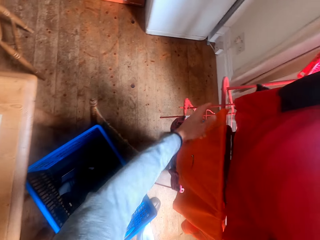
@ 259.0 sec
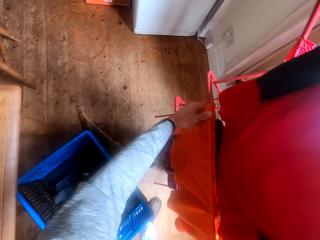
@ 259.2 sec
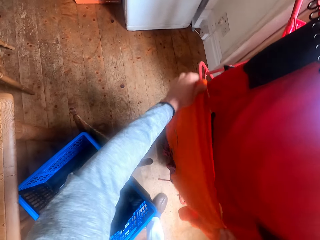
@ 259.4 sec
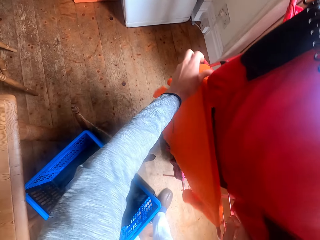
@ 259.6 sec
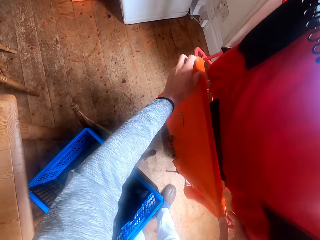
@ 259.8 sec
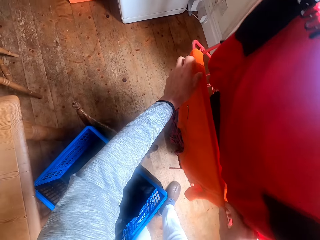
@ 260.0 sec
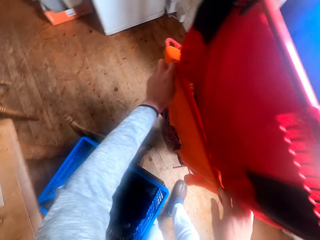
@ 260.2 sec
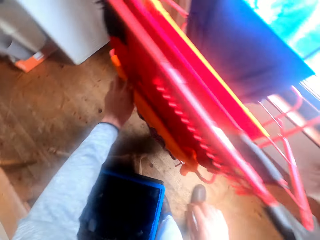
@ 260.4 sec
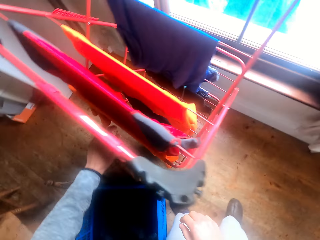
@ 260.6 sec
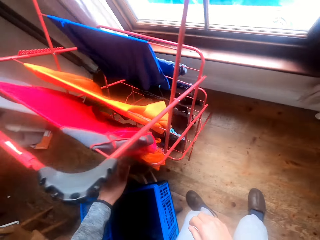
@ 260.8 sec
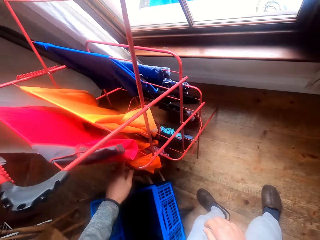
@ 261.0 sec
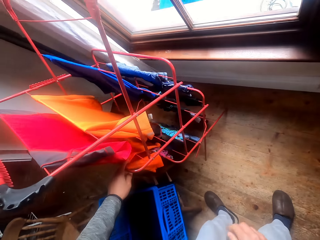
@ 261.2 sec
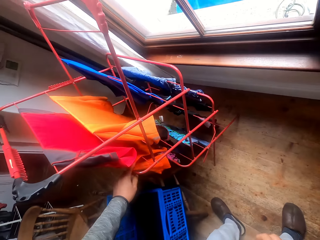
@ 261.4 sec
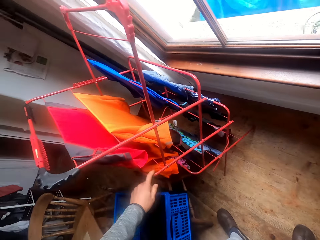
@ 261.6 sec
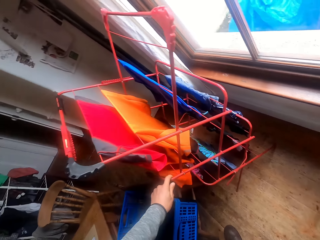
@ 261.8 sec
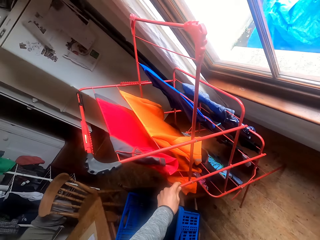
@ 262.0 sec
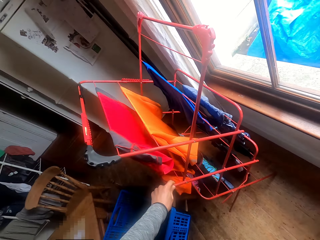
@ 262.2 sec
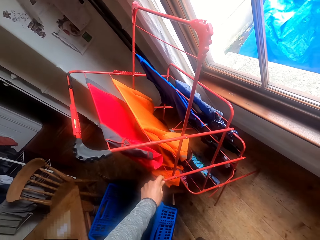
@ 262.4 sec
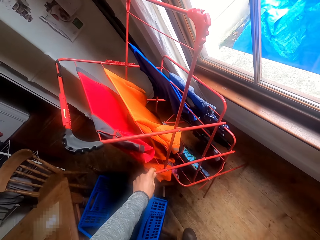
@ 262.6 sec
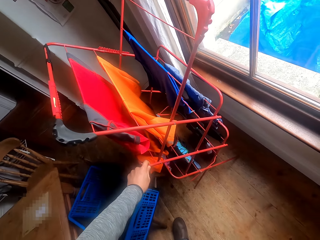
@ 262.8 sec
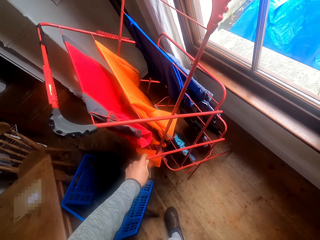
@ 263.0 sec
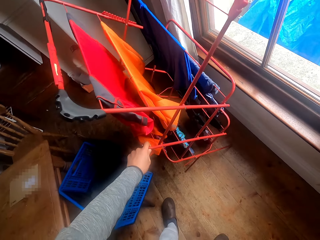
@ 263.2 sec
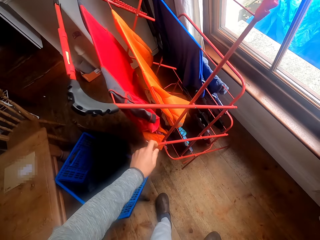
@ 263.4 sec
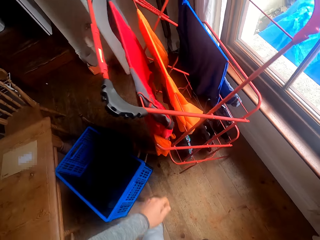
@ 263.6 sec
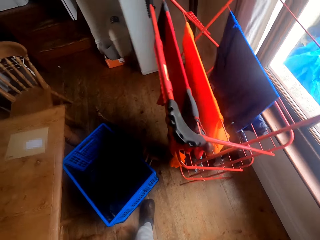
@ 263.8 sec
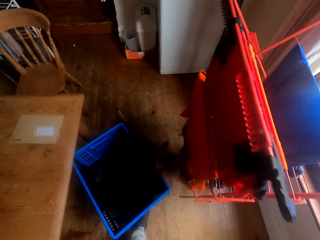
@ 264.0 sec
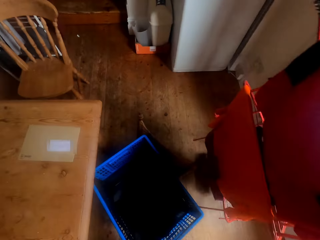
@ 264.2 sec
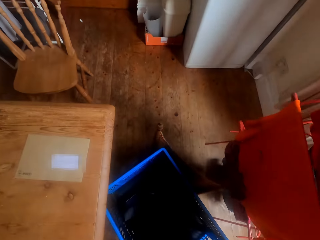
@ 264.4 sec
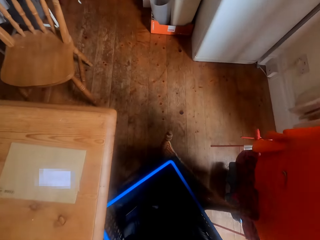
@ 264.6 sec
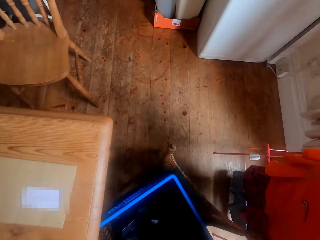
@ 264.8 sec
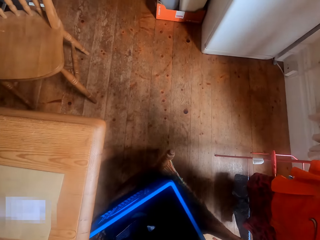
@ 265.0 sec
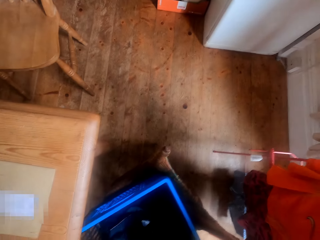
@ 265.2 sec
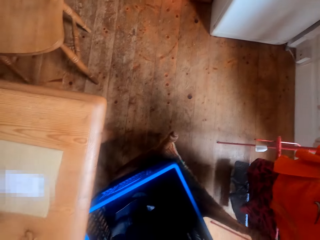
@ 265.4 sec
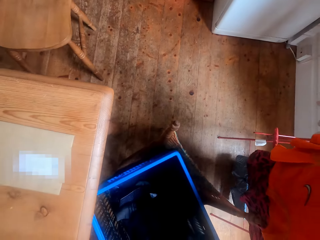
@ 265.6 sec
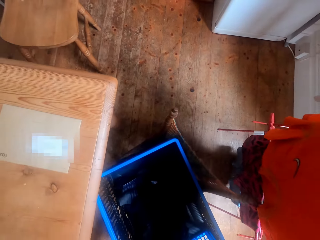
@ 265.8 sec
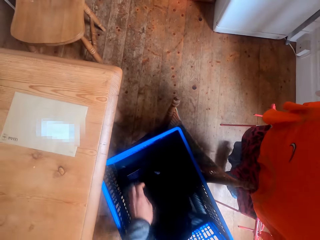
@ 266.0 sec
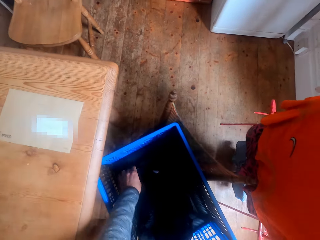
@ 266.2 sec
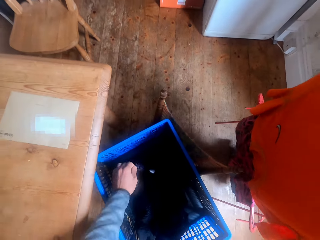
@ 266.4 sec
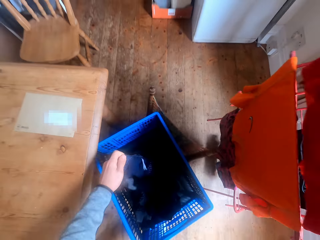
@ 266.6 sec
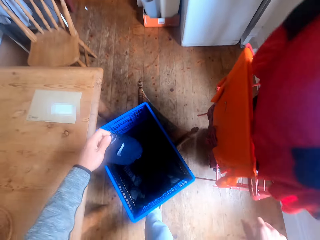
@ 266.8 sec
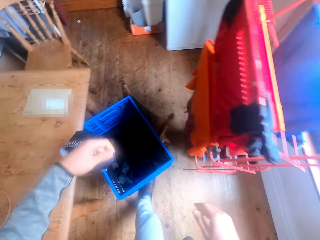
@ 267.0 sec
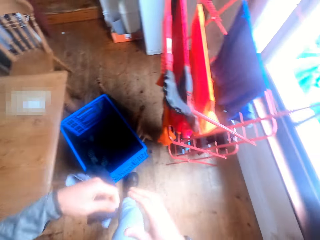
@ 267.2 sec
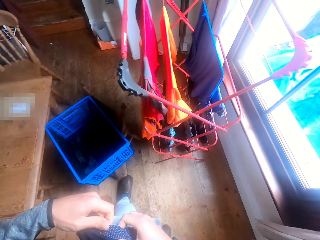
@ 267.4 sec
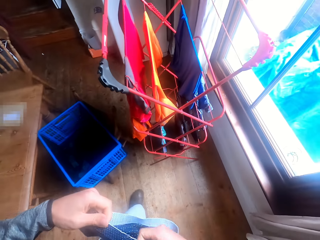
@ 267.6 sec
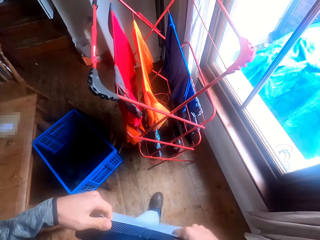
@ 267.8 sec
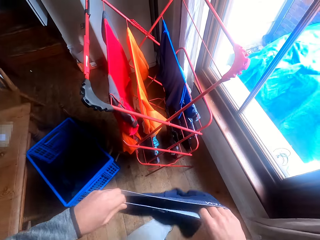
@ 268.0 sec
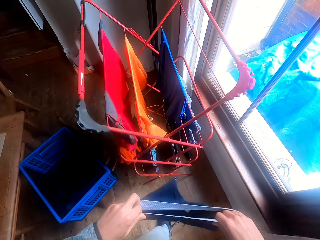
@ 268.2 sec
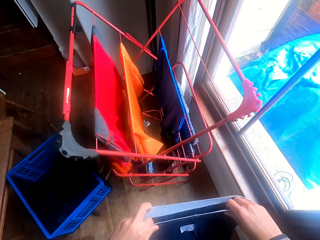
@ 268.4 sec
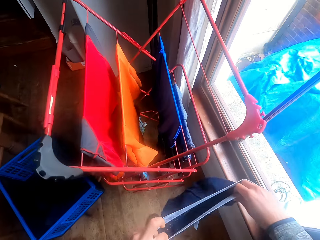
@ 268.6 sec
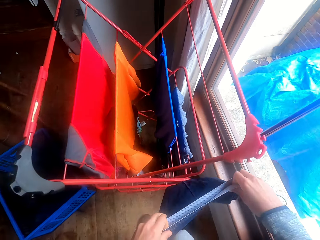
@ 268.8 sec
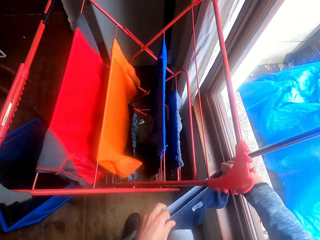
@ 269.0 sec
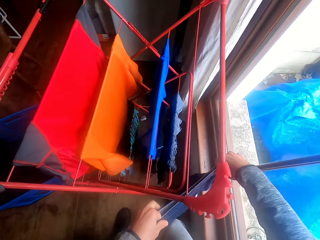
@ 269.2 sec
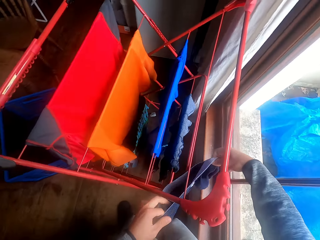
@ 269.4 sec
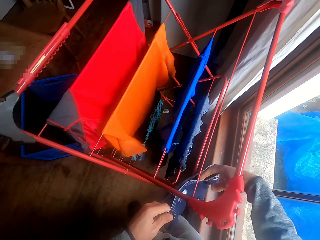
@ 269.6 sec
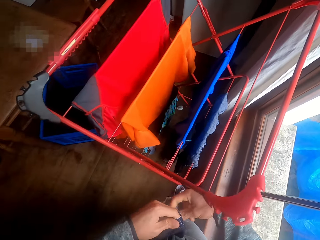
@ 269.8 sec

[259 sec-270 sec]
The camera wearer looks in the crate. They take the cloth from the basket.

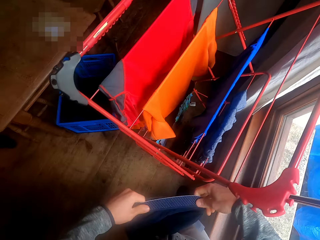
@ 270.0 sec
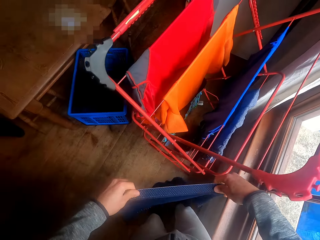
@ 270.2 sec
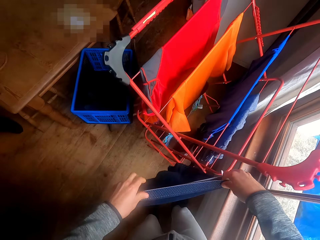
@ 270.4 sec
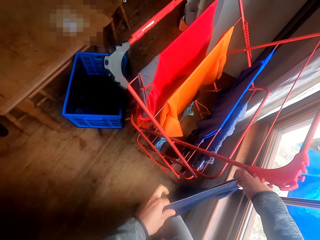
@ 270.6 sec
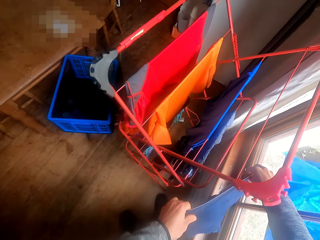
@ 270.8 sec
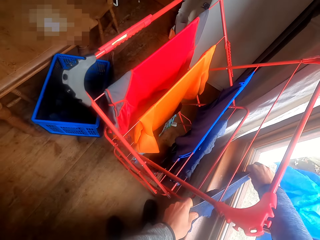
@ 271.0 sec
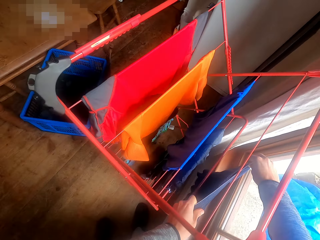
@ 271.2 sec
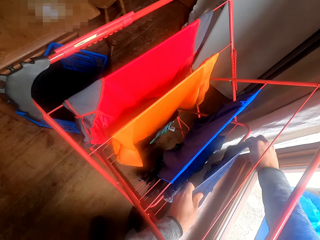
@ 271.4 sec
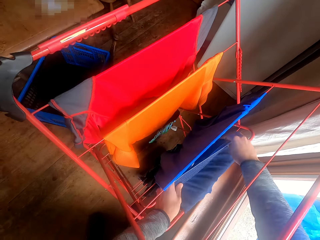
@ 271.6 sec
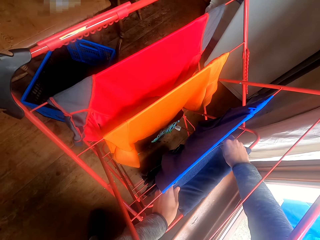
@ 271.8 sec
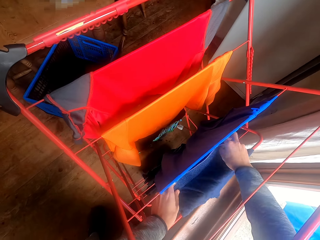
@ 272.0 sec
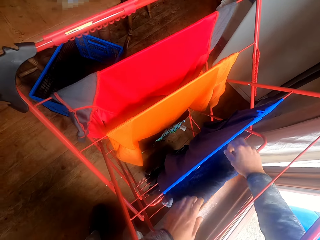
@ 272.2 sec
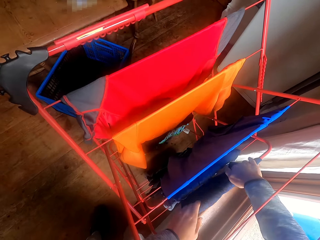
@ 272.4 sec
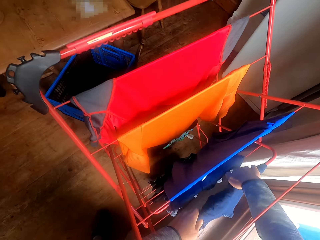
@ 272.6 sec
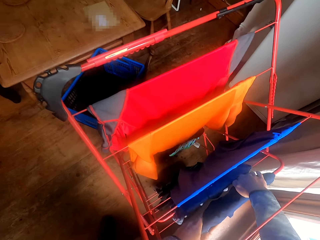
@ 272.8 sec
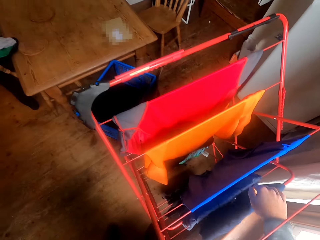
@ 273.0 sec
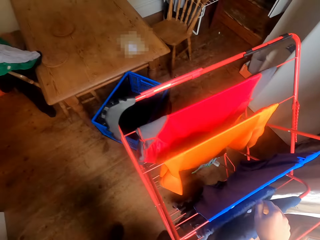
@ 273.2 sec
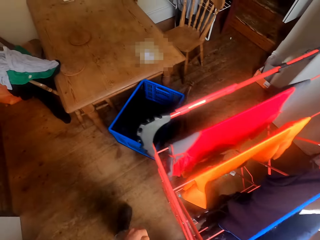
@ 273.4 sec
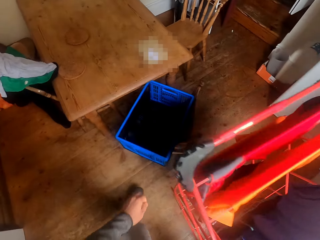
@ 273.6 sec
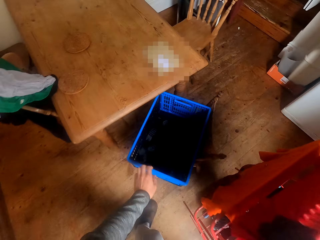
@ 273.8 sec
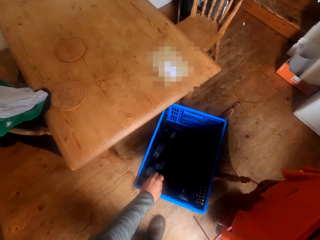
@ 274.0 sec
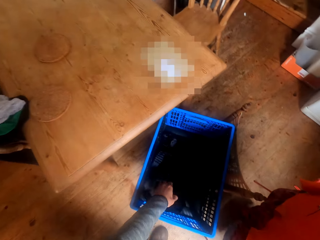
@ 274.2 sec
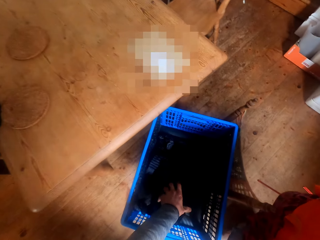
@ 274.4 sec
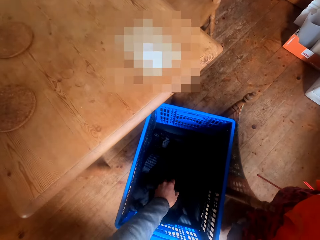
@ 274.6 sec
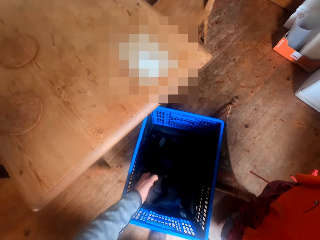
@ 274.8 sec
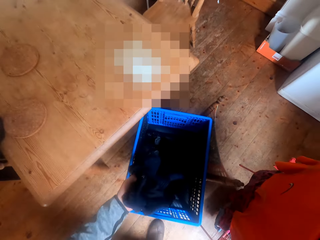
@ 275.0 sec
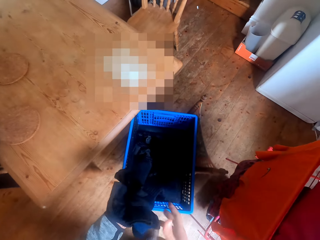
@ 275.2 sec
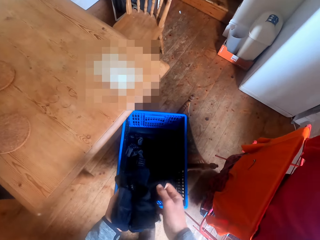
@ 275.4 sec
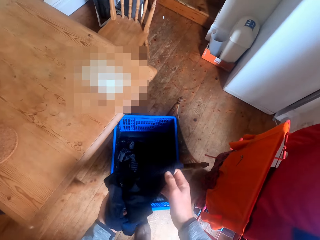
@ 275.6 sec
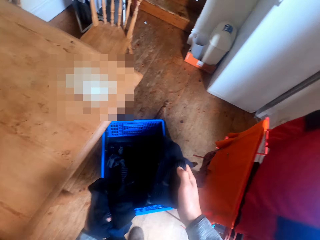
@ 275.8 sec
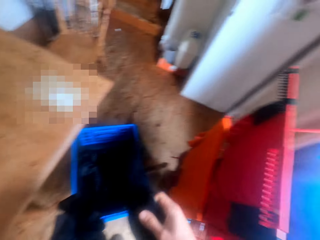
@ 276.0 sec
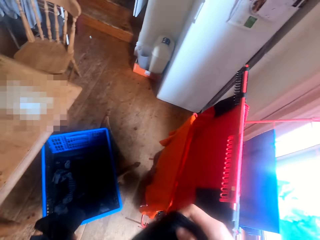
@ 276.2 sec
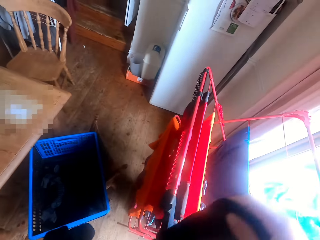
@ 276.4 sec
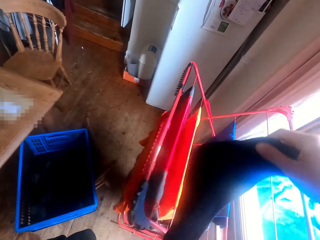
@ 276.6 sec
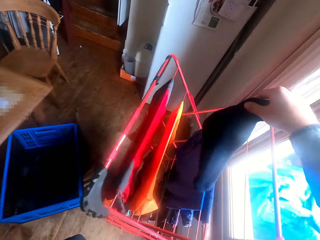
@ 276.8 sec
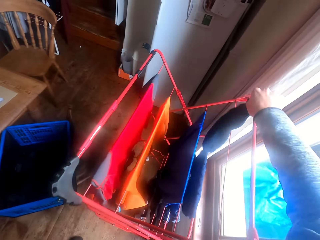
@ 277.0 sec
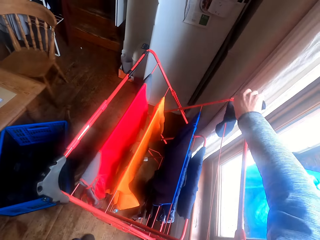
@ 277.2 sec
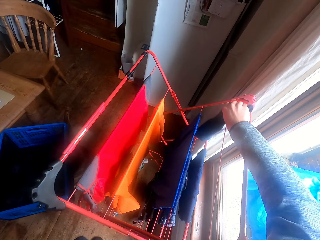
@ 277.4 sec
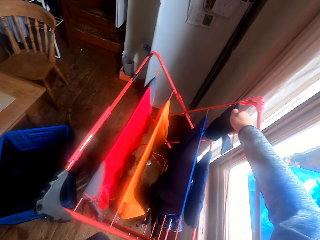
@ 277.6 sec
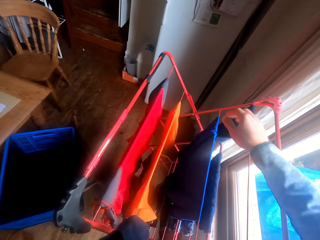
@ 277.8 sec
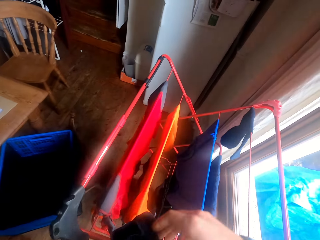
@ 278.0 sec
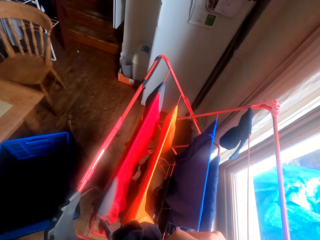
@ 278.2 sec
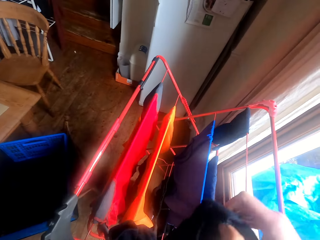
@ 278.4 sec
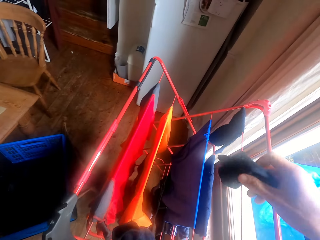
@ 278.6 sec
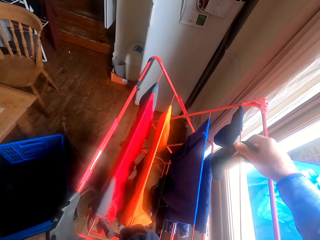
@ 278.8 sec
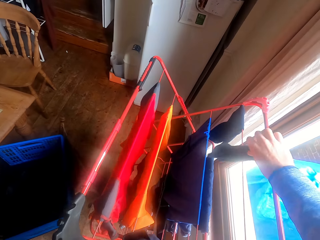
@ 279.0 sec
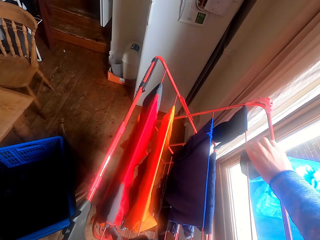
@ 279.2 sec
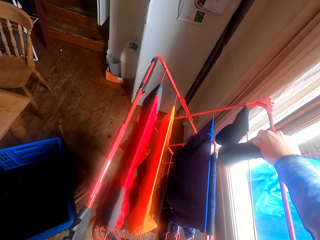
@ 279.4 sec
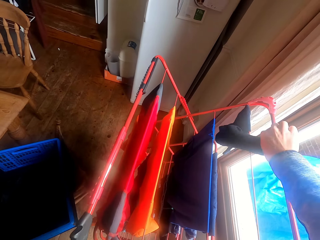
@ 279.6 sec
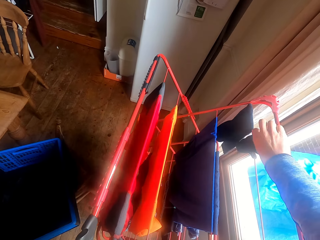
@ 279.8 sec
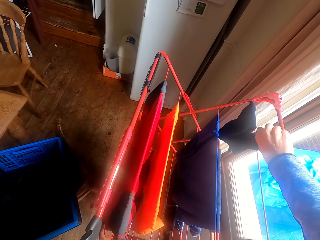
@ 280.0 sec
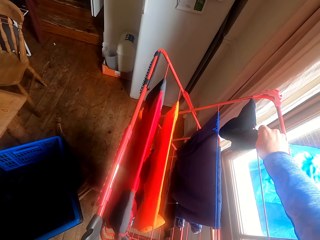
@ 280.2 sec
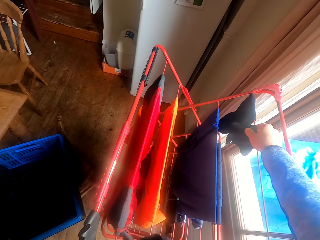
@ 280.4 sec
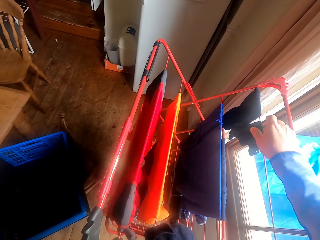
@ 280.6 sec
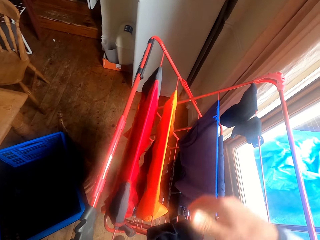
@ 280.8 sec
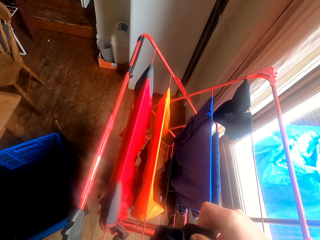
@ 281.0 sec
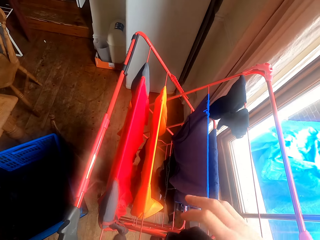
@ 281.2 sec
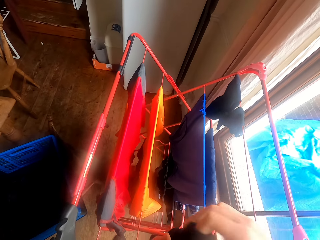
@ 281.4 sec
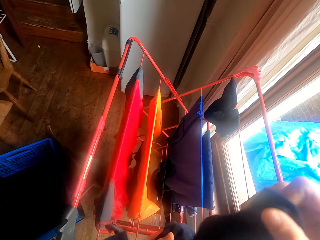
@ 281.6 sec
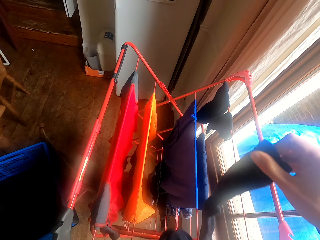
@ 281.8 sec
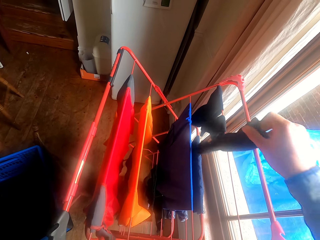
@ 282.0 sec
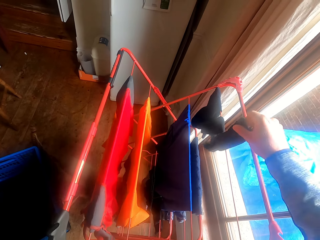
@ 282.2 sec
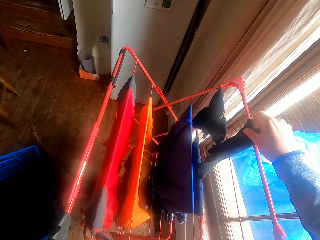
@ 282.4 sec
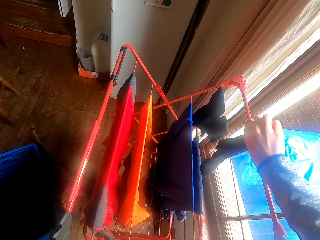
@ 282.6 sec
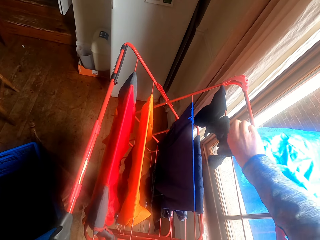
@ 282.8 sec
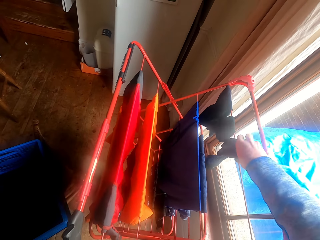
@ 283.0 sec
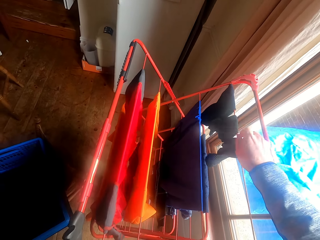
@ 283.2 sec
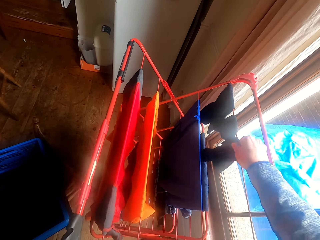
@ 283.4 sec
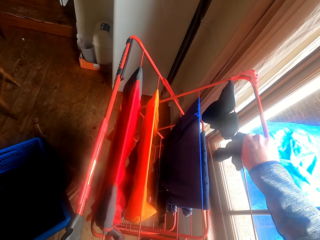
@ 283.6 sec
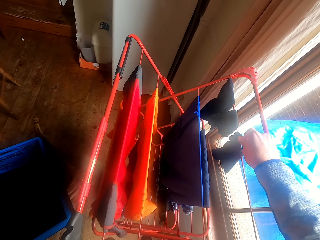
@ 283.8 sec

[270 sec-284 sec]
The camera wearer hangs the cloth on the clothes rack. He stretches his hand towards the basket. He picks the cloth from the basket. He hangs the clothes or socks on the clothes rack. He picks the socks from his hand. He hangs the socks on the cloth stand.
